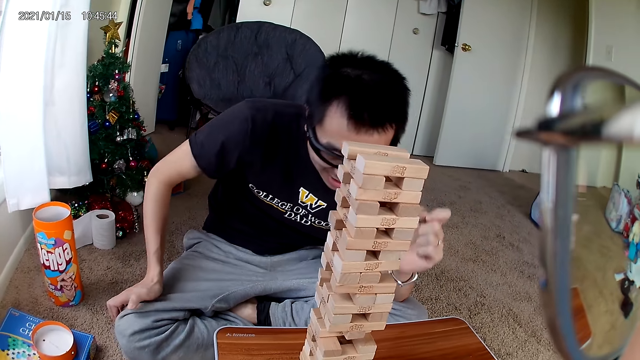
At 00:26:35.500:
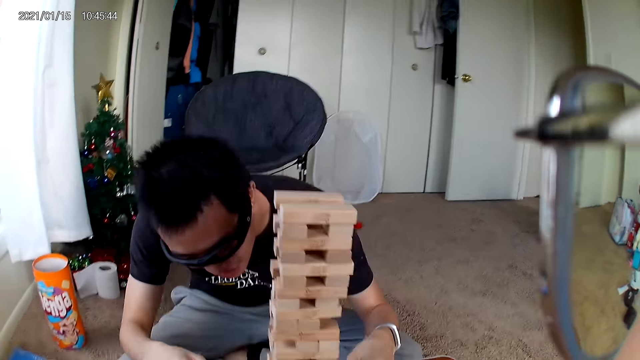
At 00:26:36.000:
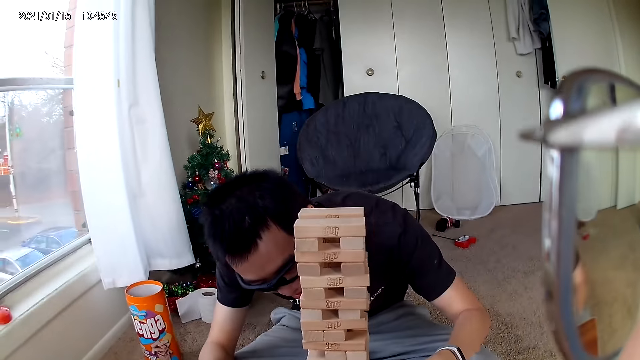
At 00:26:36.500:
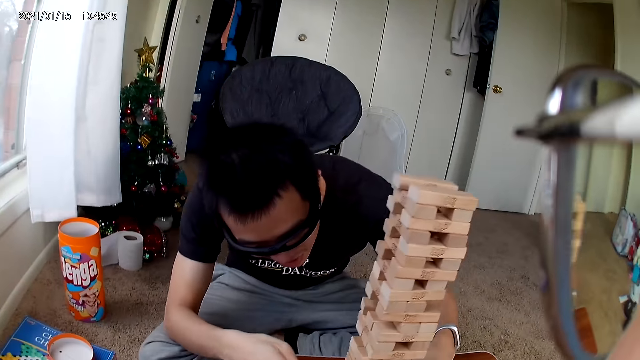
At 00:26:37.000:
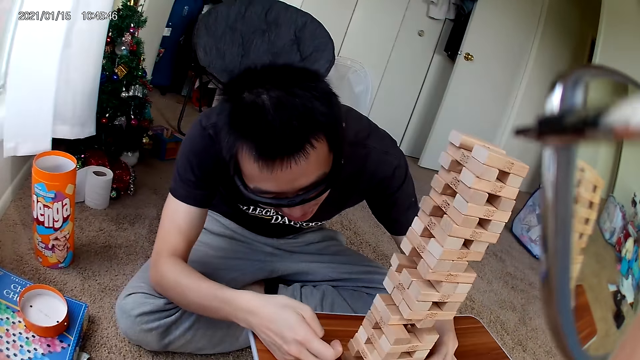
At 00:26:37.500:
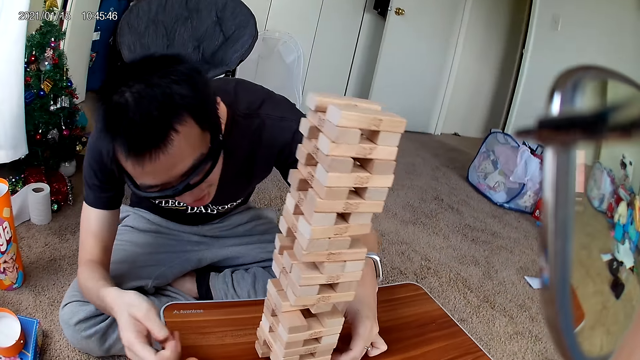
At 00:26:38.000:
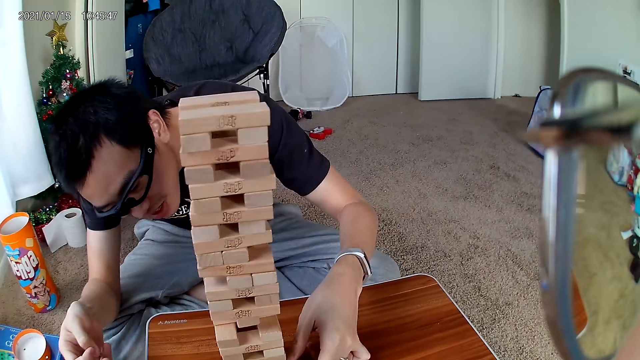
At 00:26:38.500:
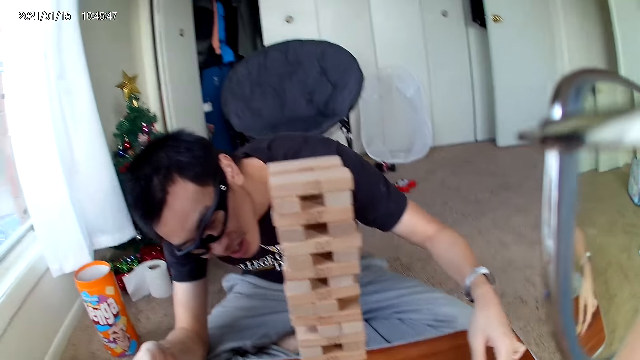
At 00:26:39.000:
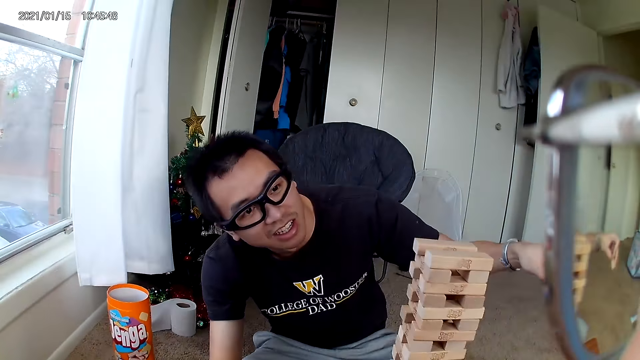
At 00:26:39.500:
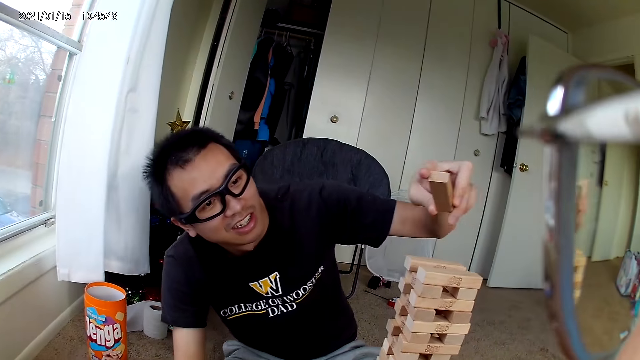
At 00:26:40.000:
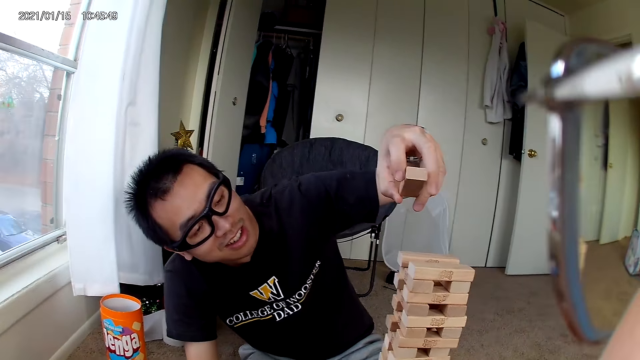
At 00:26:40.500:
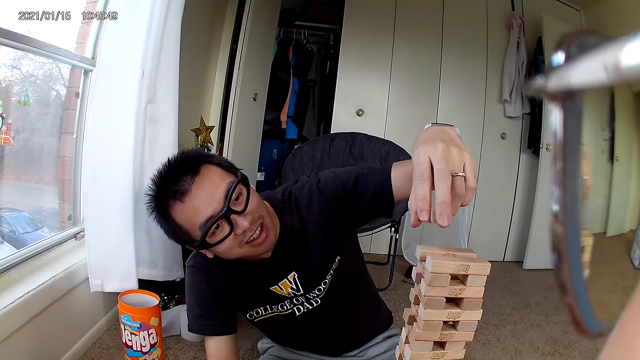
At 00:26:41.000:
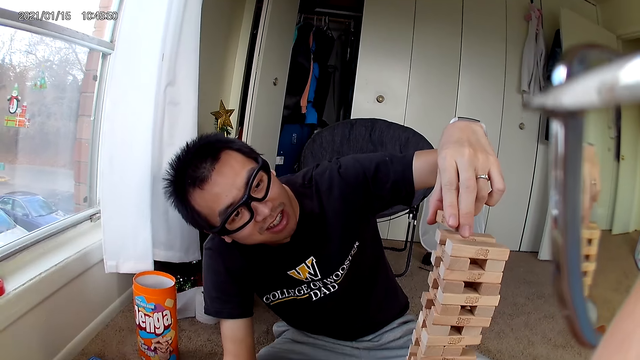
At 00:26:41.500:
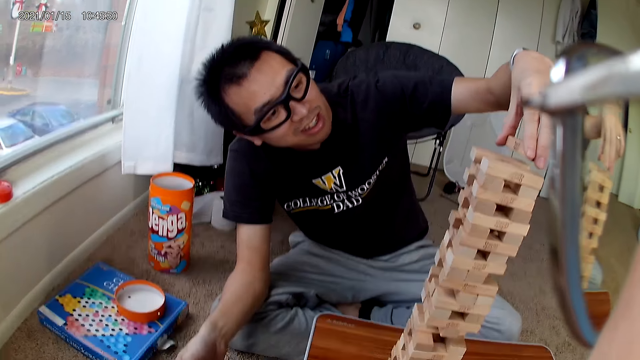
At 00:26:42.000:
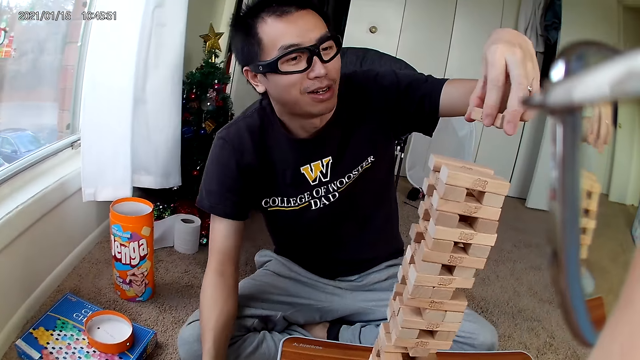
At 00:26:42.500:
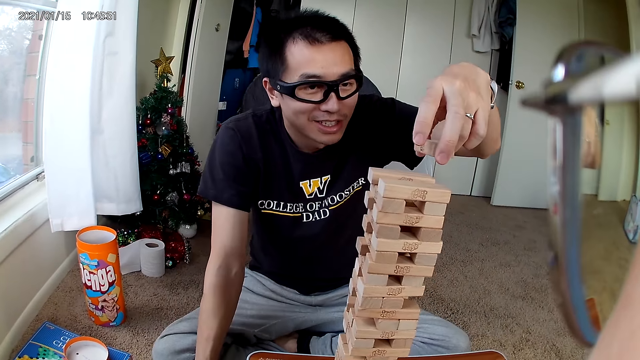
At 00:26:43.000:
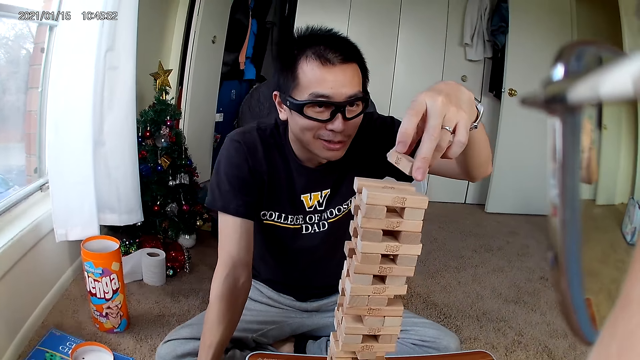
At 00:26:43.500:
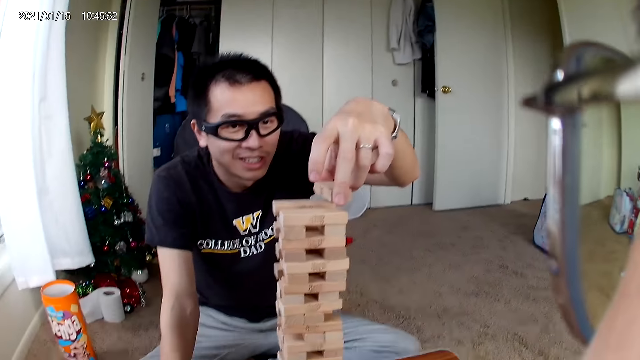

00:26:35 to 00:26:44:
The man pushes a piece of wood out of the puzzle with his right hand. He removes the piece of wood from the puzzle with his left hand. He puts the wooden piece in his left hand on the puzzle.

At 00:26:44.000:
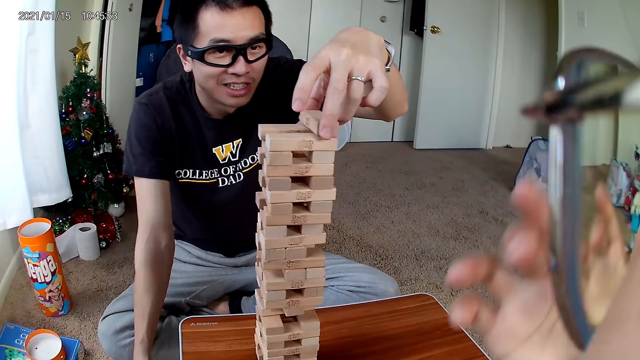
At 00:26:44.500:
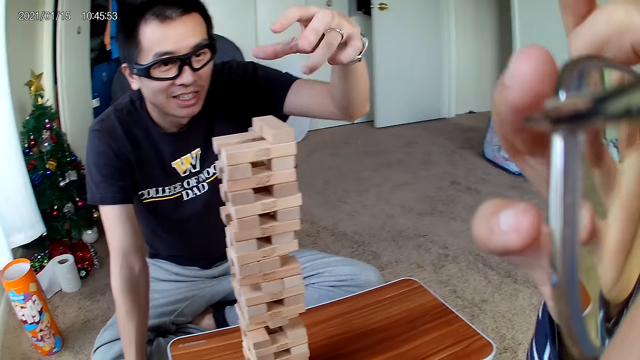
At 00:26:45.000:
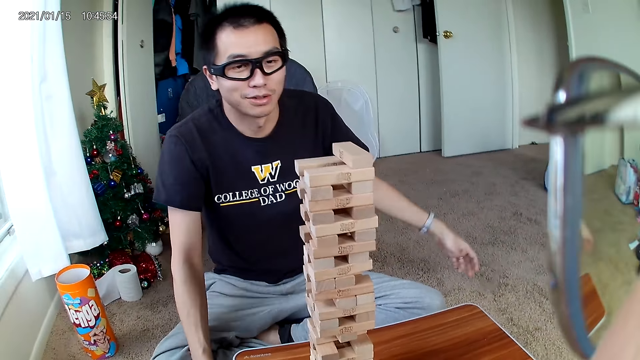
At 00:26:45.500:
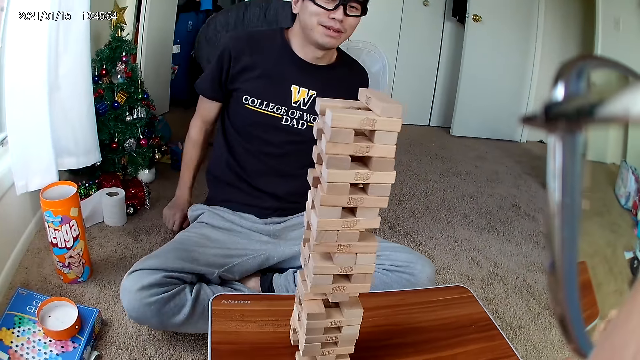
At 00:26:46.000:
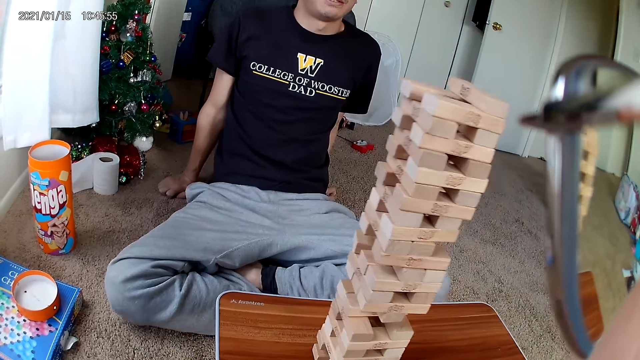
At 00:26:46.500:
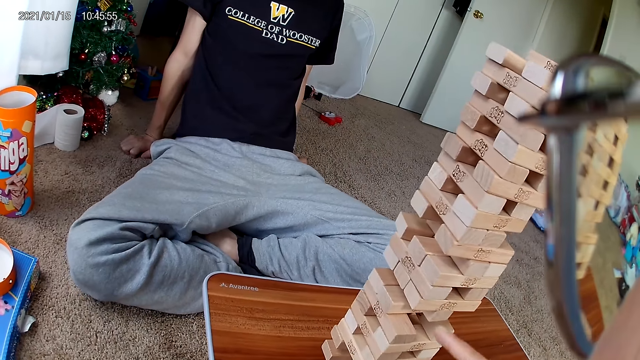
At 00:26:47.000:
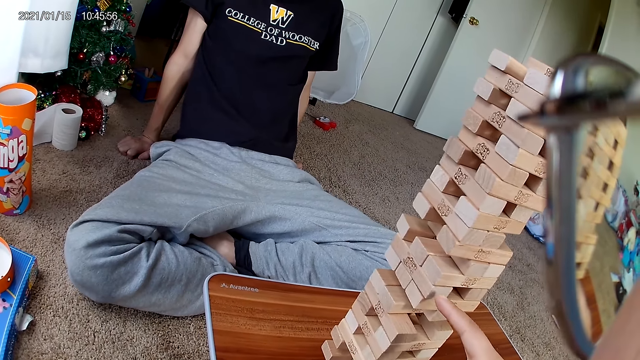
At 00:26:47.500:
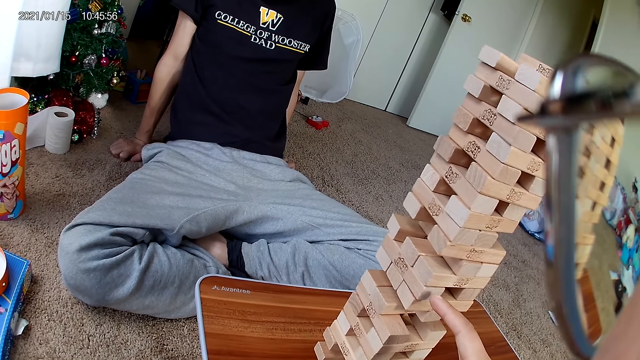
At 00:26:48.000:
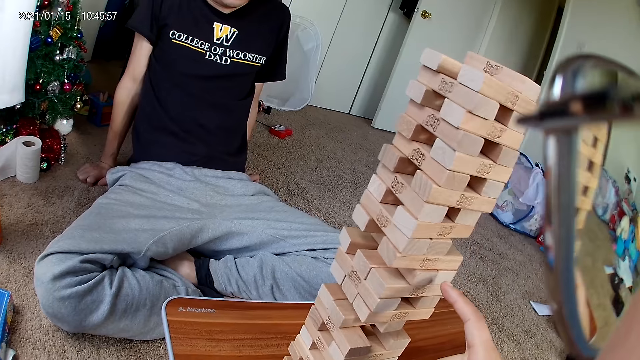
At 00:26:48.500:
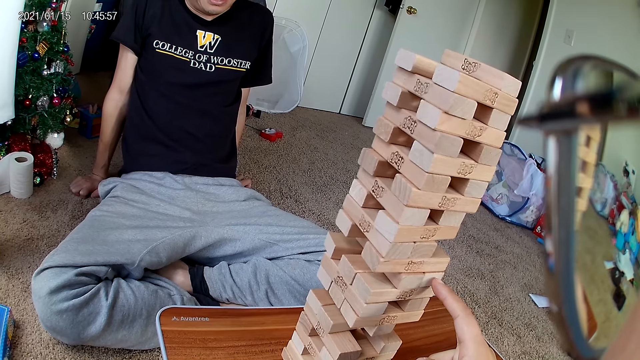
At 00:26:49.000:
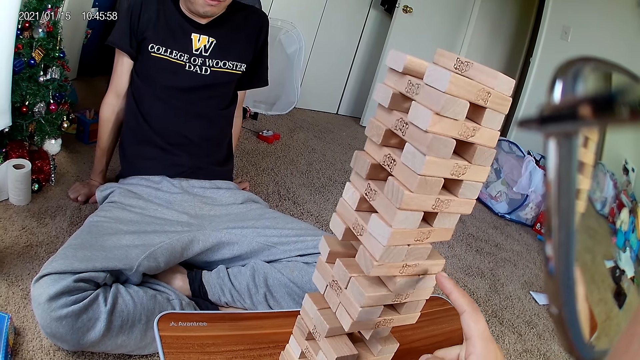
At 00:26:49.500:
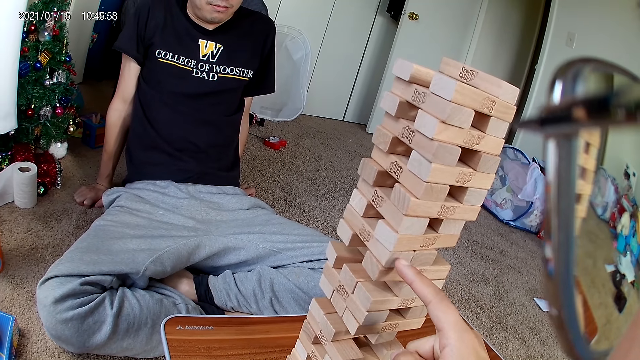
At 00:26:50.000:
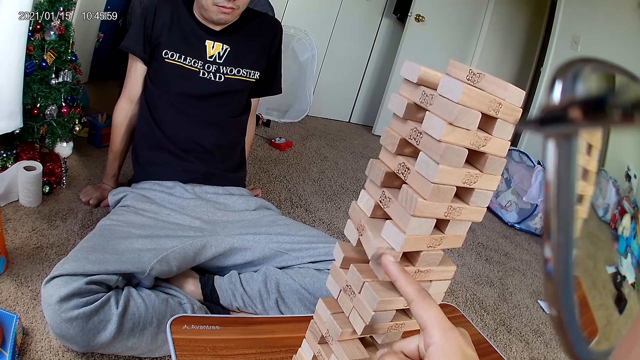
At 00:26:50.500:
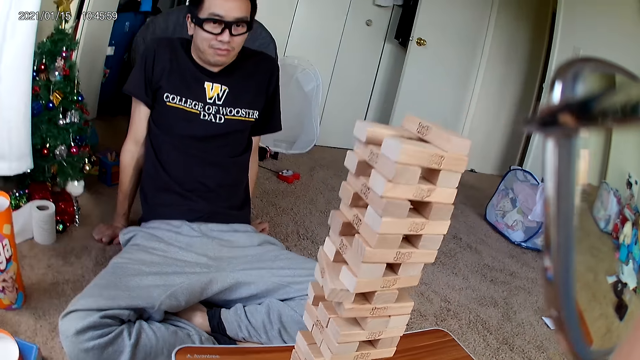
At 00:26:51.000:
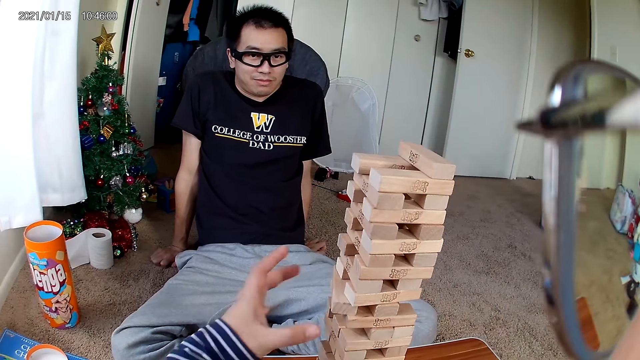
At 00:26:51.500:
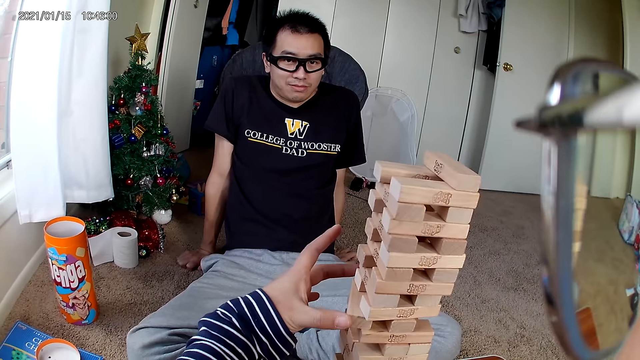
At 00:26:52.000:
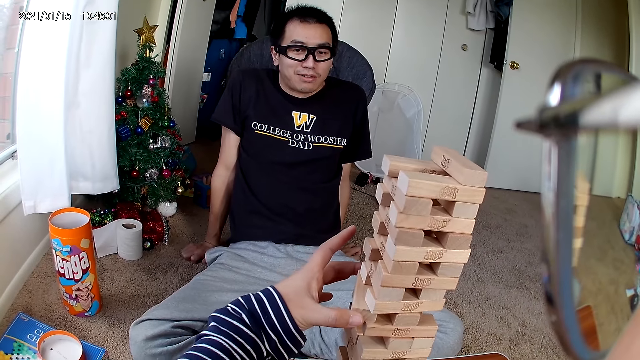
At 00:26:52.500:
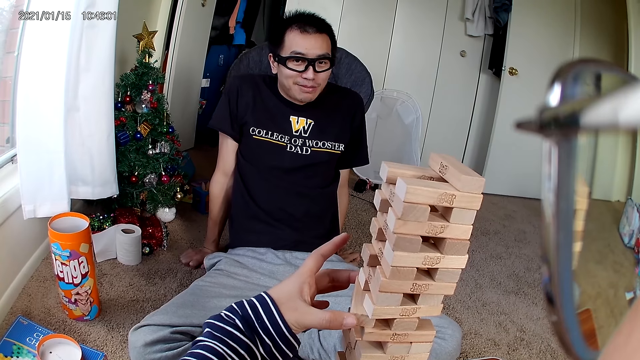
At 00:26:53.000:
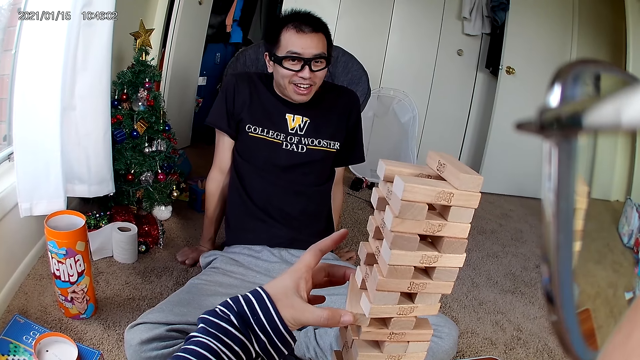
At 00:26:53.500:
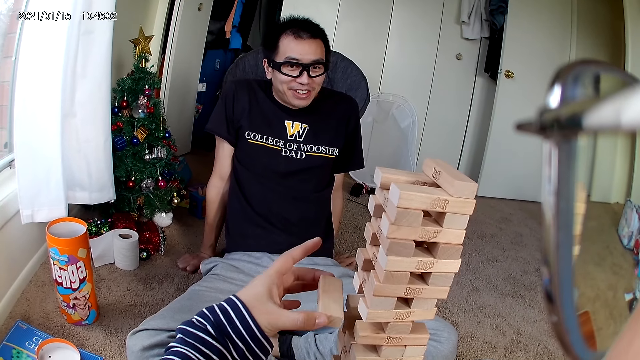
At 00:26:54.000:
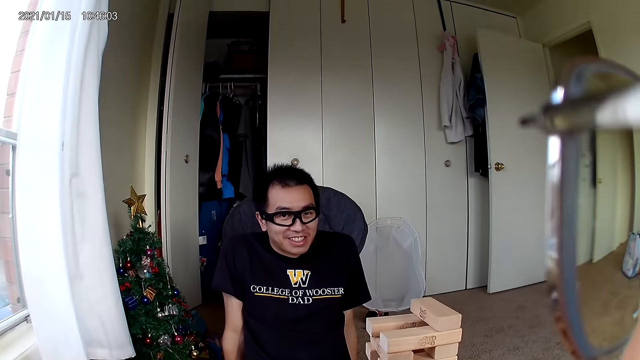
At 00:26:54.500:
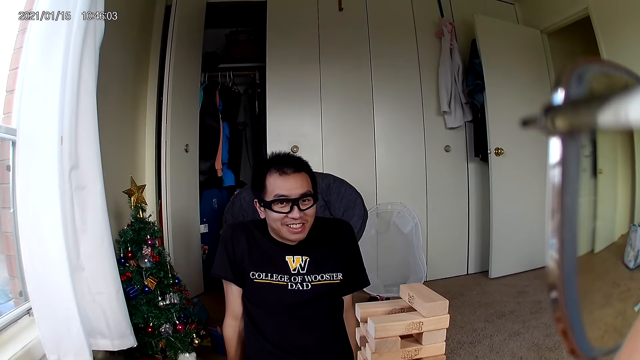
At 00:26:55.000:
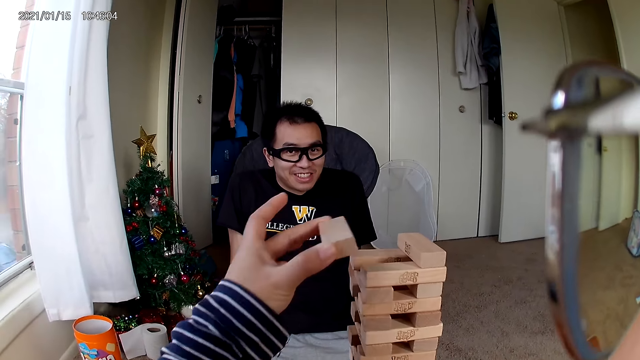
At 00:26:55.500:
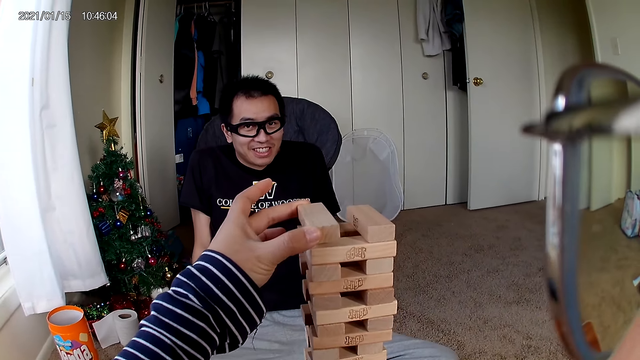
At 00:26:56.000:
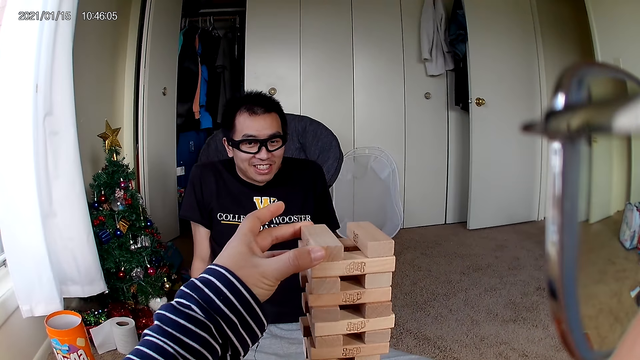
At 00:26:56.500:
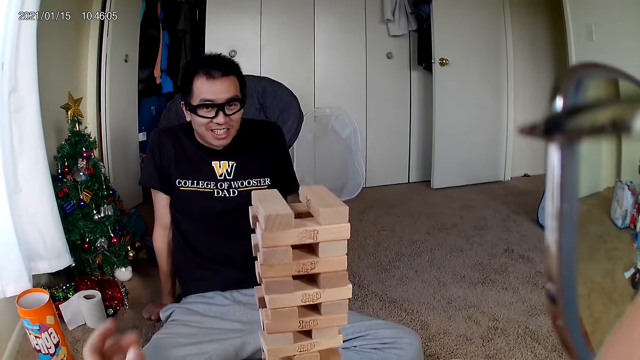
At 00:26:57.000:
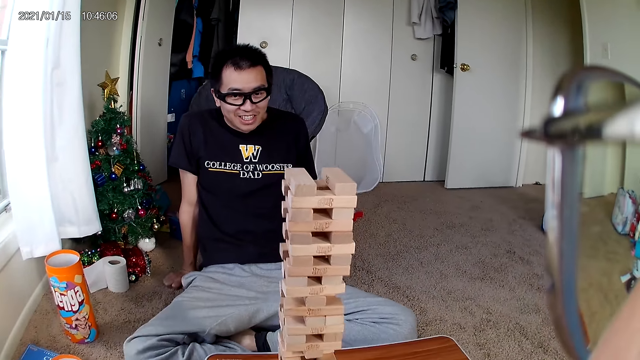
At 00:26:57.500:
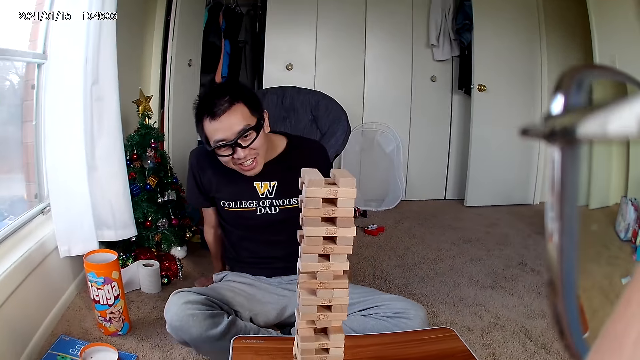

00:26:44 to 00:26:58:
The camera wearer adjusts her glasses with her right hand. She touches the block. She hovers over the puzzle with her right hand. She pushes the piece of wood out of the puzzle with her left hand. She removes the wooden piece from the puzzle with her left hand. She puts the wooden piece on the puzzle at the top with her left hand.
